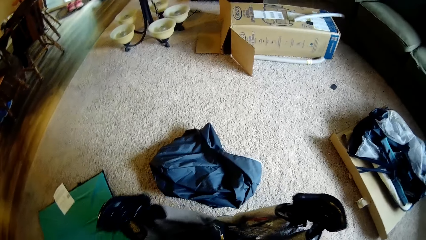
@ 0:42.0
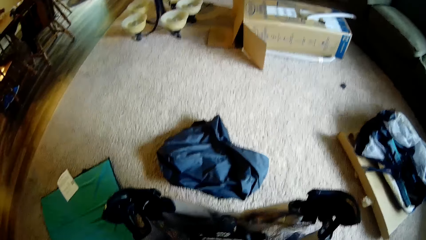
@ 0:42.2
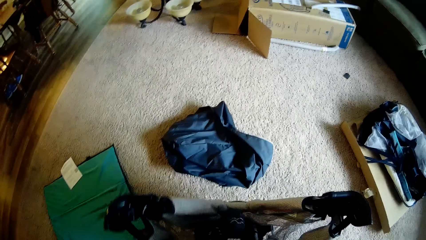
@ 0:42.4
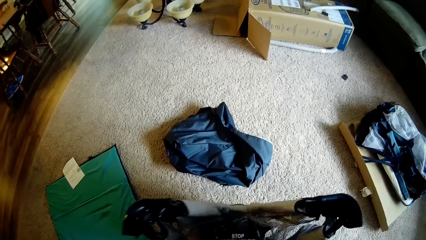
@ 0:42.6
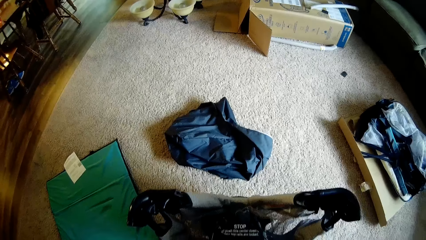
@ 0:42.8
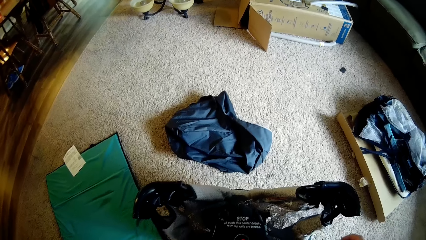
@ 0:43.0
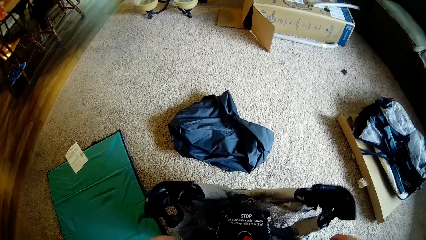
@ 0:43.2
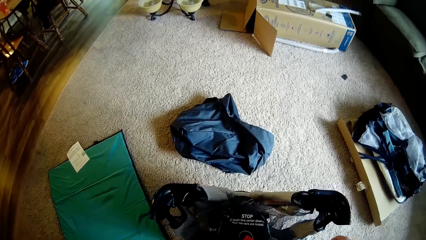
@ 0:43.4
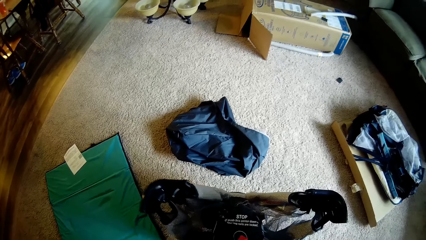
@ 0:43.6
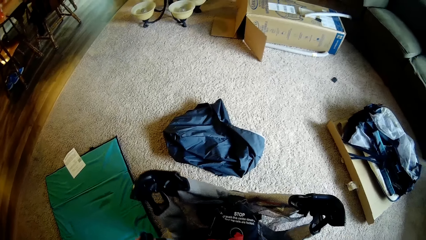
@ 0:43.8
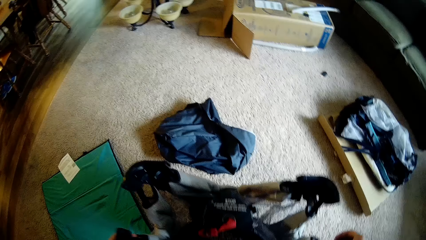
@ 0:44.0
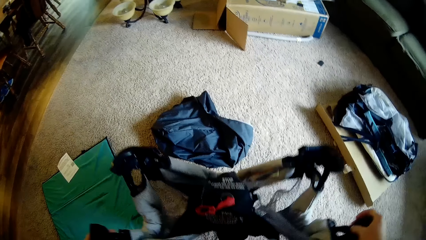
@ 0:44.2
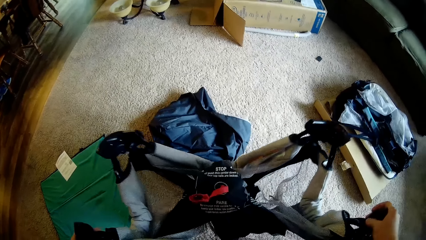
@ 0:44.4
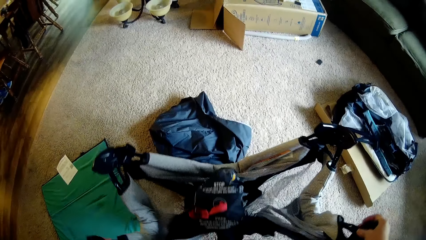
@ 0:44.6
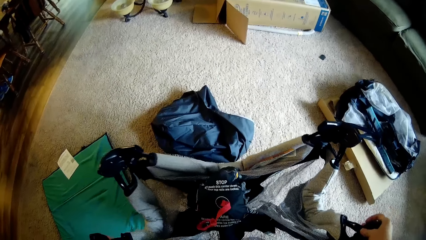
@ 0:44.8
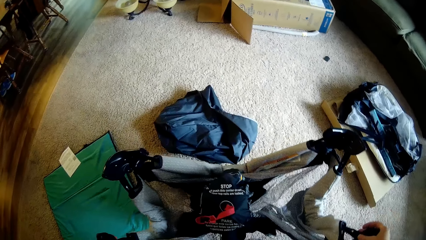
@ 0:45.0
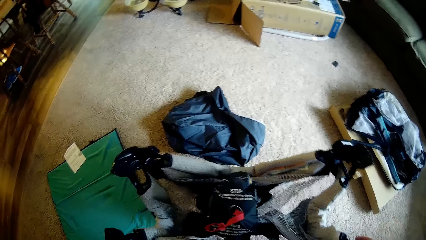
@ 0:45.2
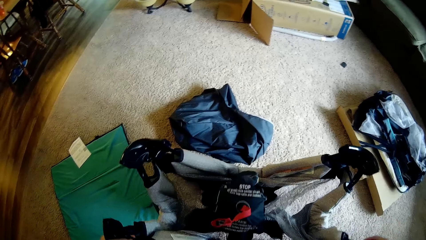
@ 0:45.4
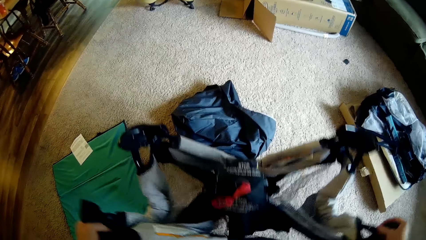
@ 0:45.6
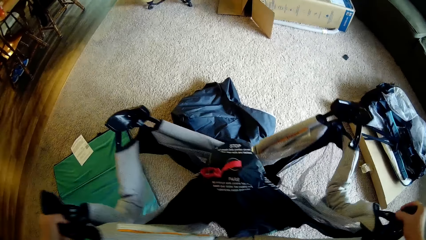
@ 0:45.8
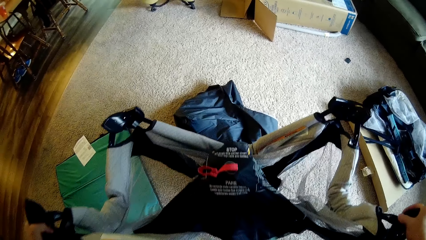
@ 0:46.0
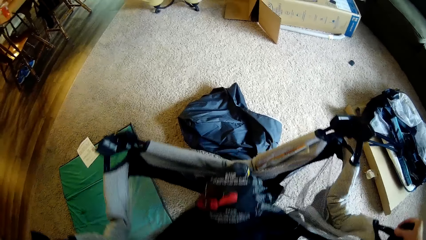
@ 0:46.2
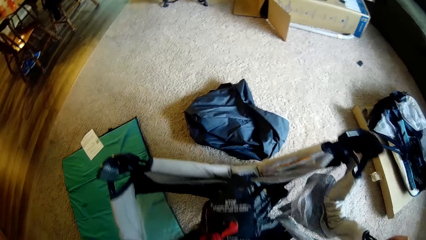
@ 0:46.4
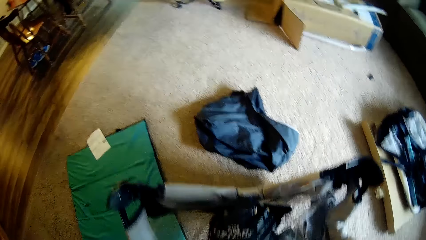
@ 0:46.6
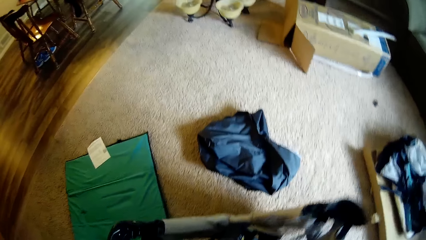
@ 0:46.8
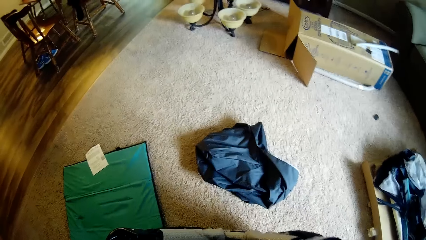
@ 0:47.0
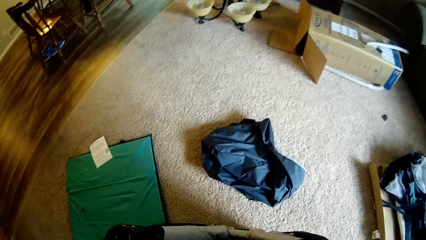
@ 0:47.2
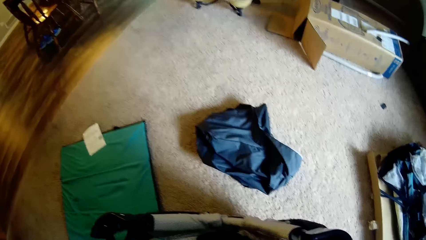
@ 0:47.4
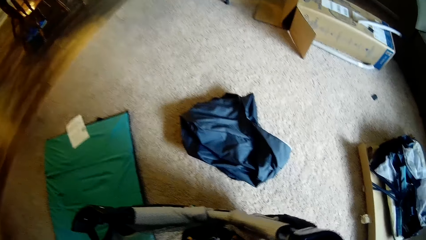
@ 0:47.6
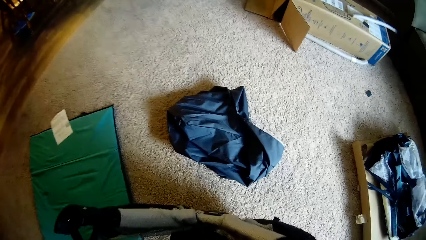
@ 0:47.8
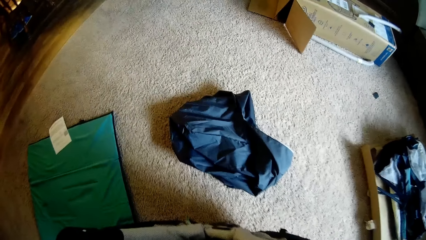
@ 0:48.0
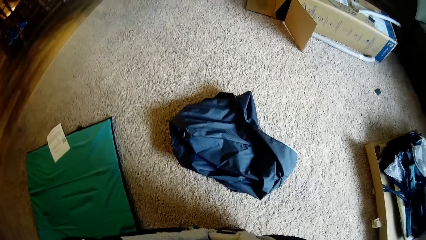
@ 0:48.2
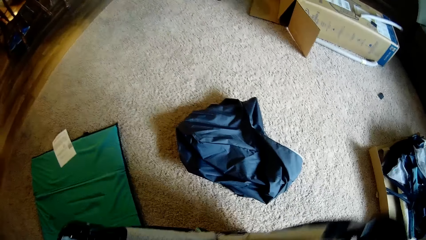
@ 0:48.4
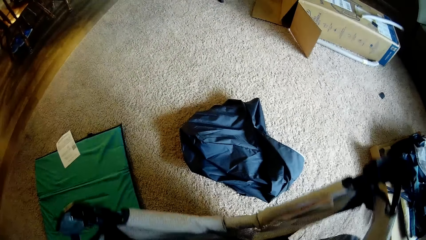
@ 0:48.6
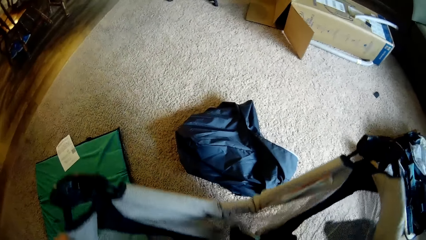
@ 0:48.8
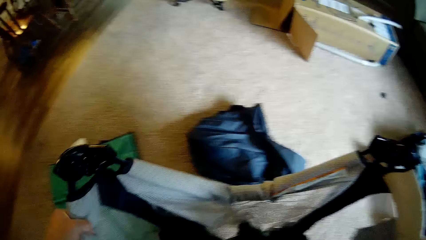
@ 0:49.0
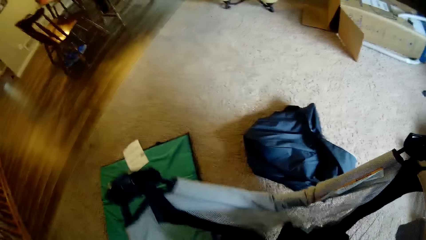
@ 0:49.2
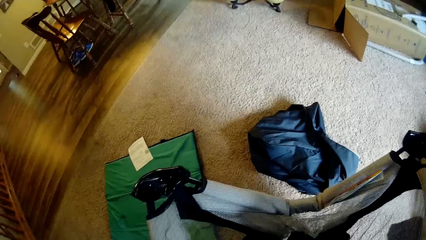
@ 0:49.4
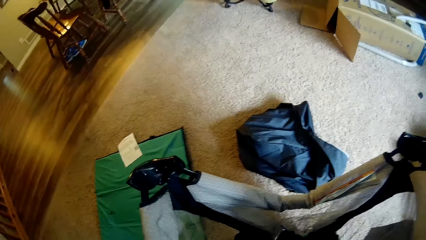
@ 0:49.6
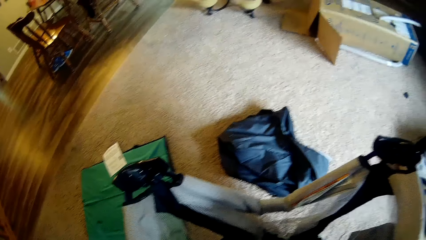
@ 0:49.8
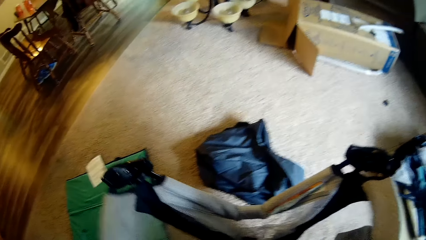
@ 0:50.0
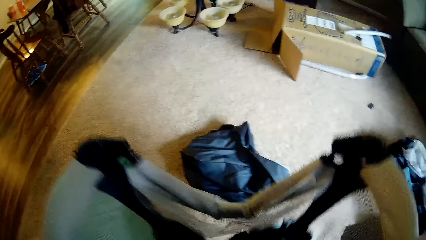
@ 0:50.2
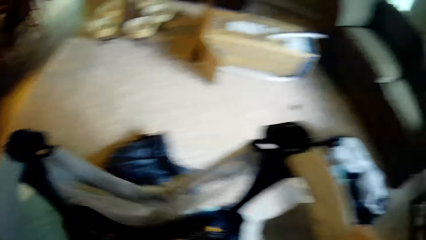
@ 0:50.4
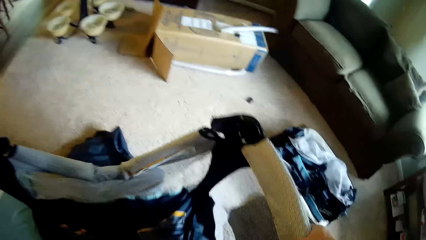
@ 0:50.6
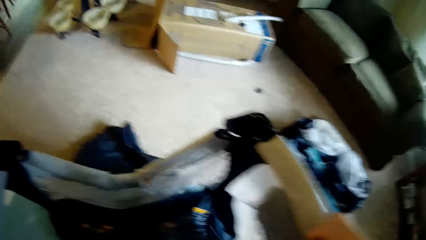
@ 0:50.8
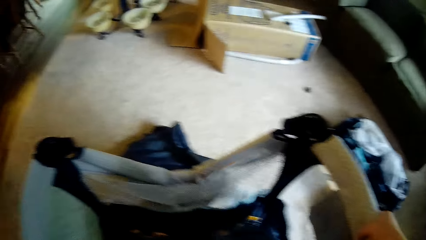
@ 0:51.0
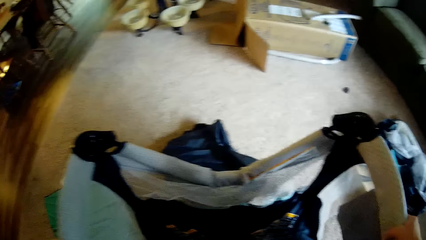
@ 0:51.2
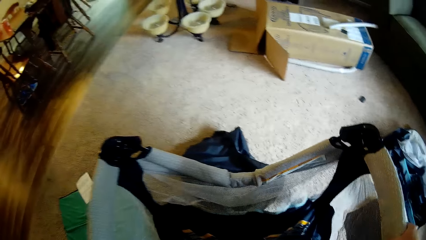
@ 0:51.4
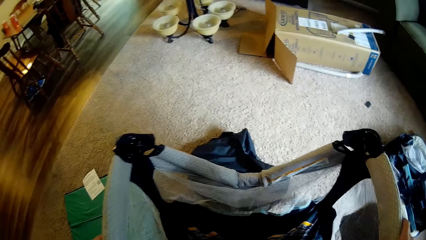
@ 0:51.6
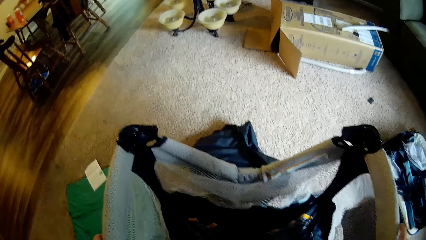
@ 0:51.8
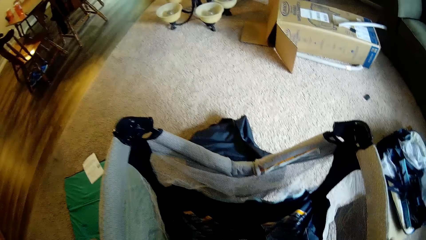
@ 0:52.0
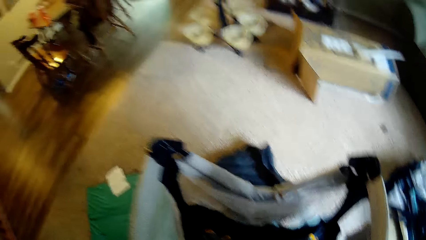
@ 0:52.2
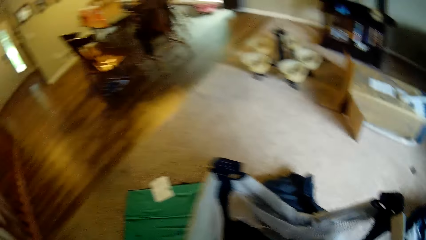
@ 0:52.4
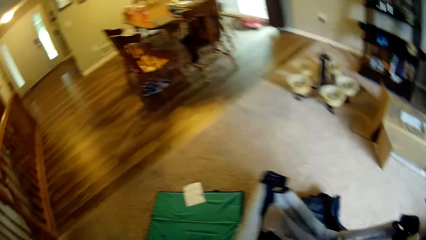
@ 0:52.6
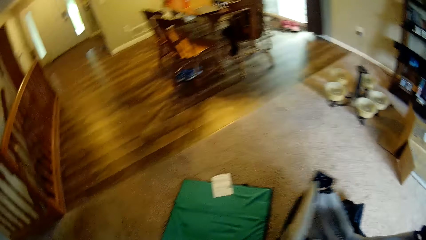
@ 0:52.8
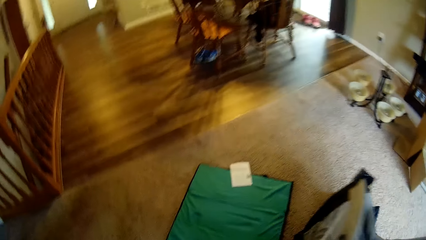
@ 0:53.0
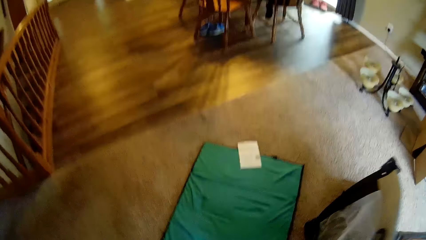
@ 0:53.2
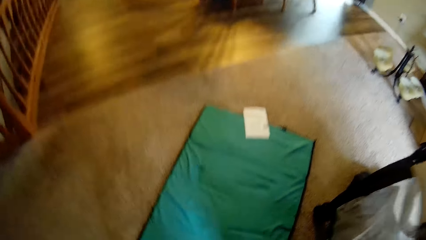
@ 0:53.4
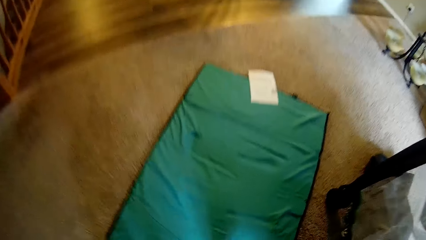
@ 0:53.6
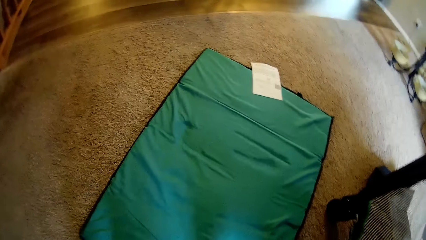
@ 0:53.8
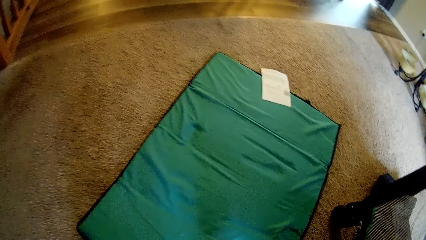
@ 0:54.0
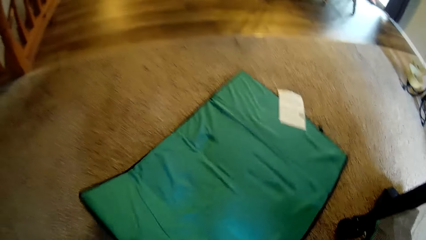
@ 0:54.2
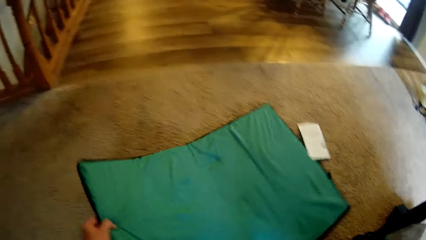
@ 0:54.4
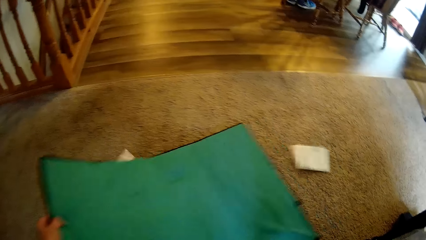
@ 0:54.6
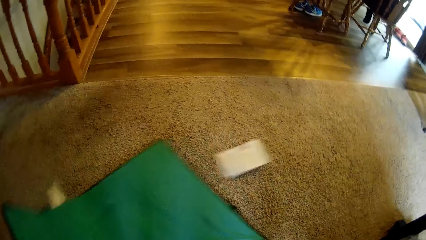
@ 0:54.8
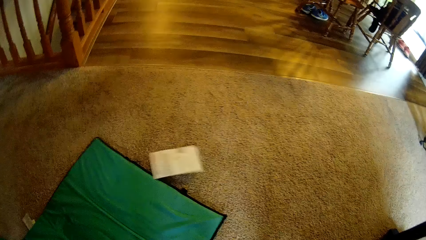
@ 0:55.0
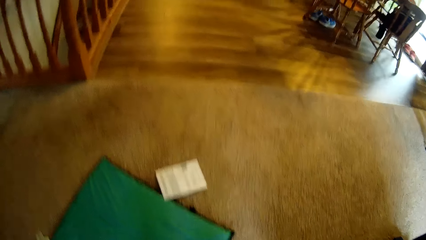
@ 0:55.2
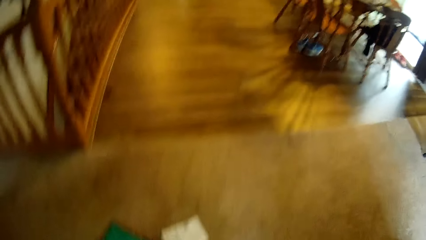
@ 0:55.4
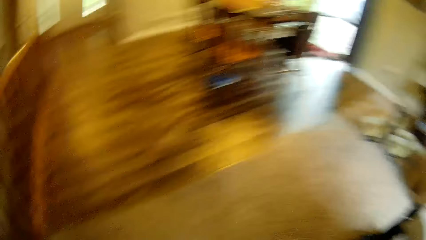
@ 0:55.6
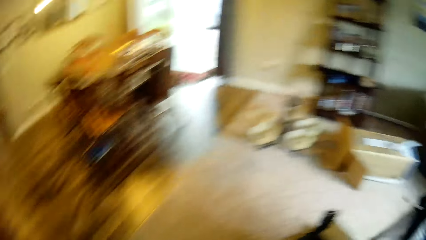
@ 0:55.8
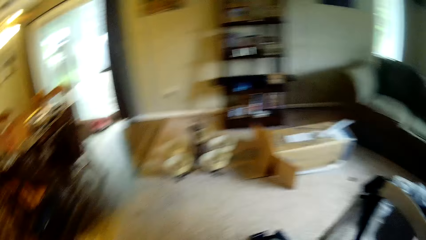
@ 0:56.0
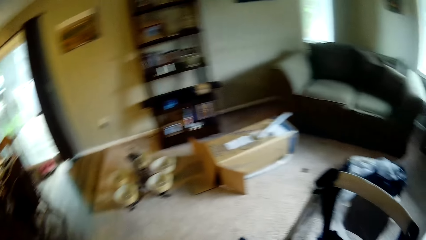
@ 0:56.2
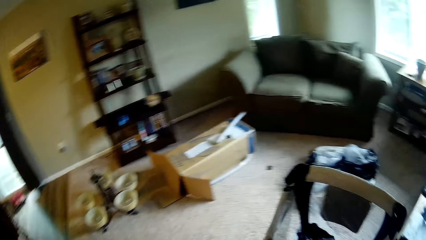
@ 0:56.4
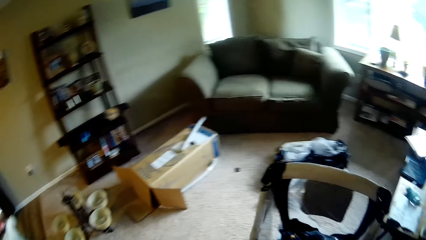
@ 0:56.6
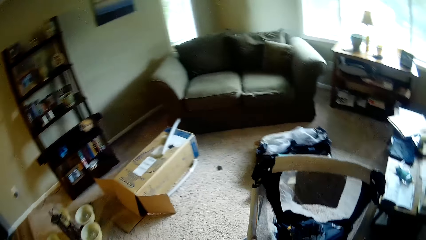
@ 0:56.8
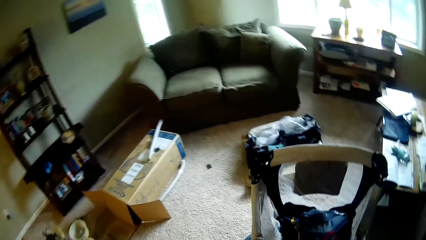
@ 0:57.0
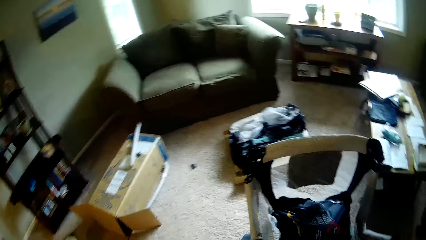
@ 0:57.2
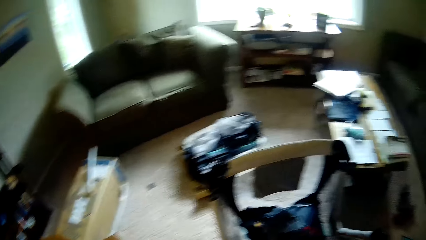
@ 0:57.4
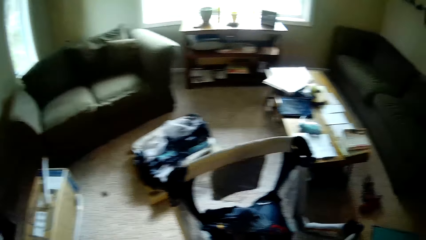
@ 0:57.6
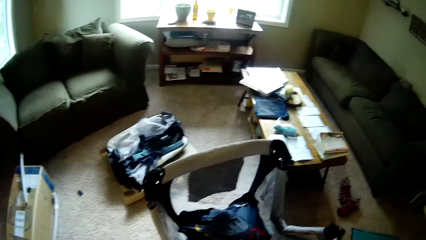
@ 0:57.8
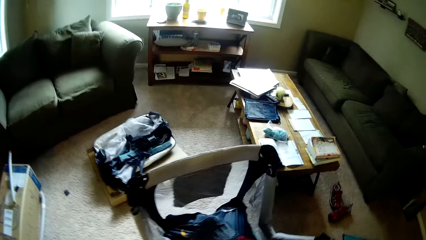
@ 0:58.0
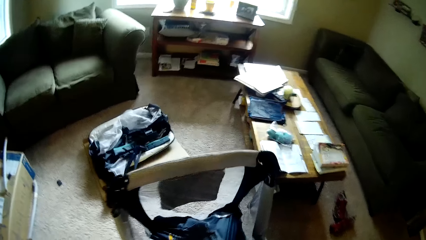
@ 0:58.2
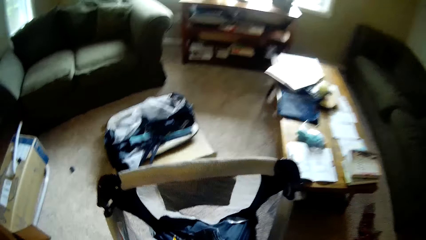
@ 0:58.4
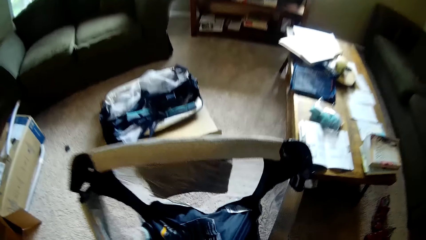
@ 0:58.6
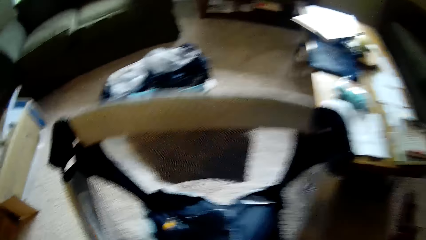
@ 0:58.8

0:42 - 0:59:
The camera wearer unfolds the baby cot. He erects the baby playard with both hands. He picks up a mattress. He moves the black bag on the floor with his left hand.
